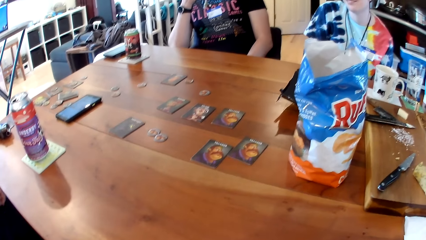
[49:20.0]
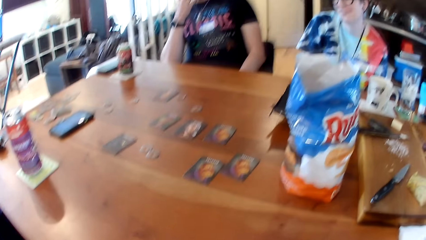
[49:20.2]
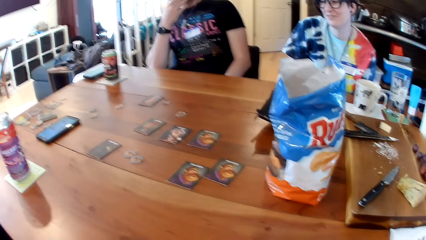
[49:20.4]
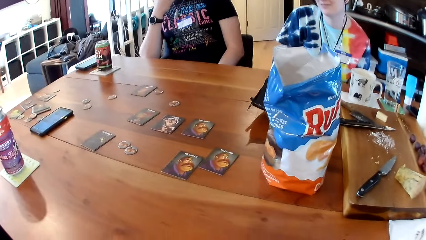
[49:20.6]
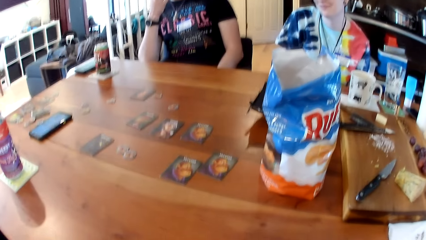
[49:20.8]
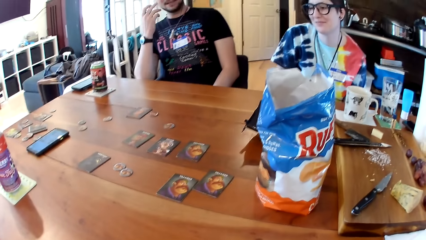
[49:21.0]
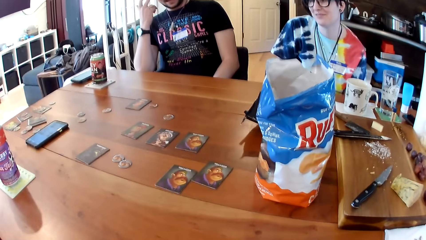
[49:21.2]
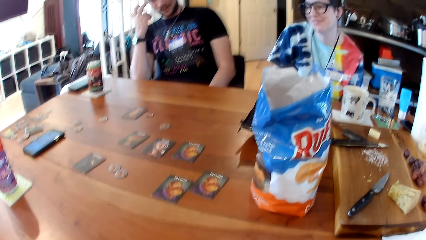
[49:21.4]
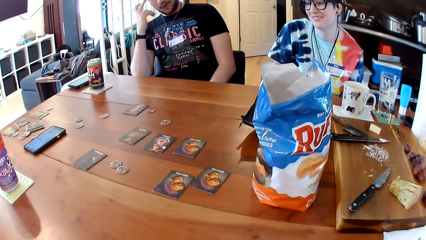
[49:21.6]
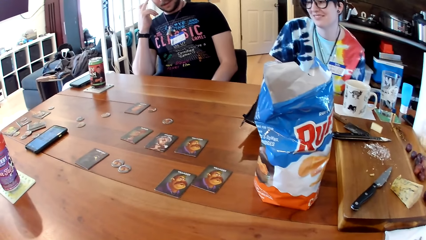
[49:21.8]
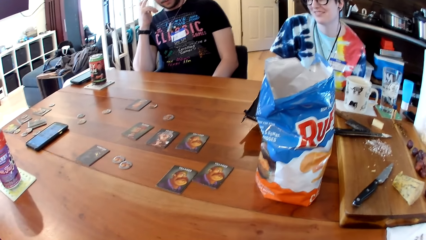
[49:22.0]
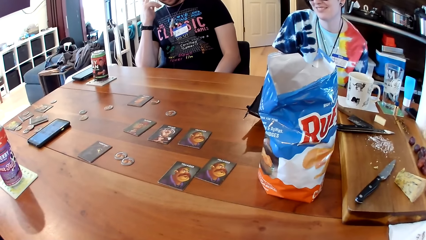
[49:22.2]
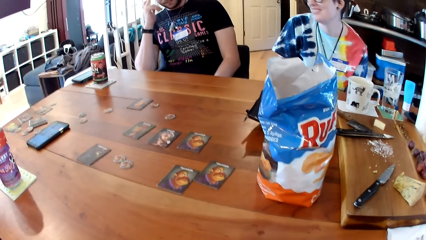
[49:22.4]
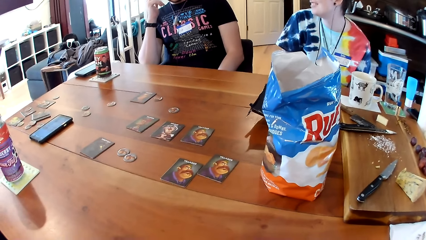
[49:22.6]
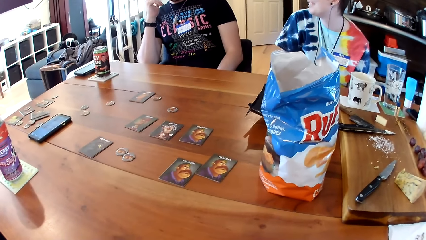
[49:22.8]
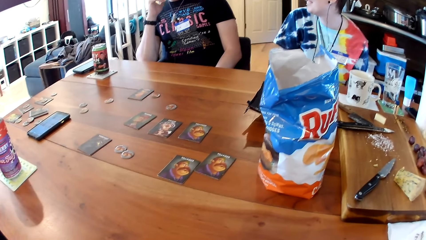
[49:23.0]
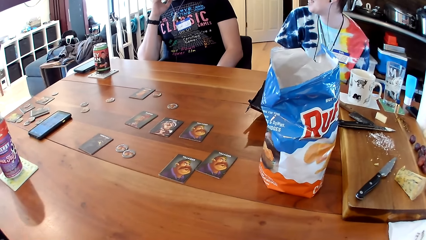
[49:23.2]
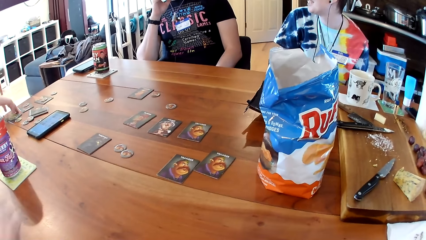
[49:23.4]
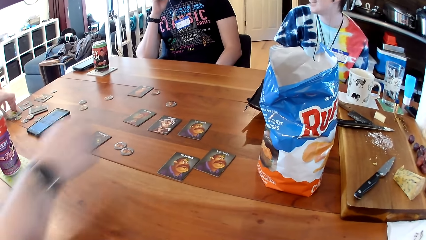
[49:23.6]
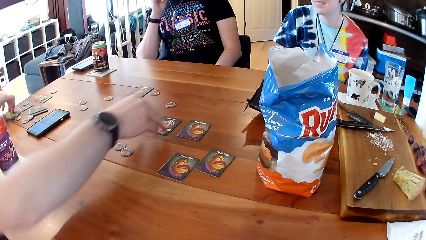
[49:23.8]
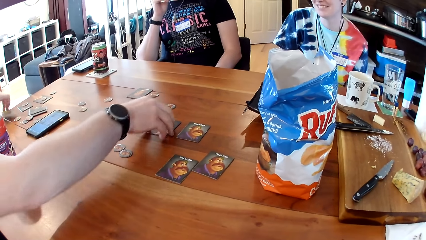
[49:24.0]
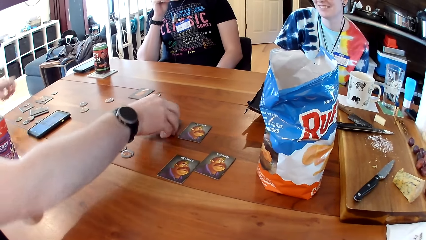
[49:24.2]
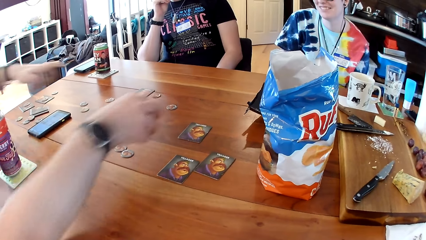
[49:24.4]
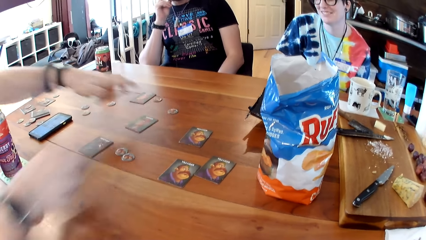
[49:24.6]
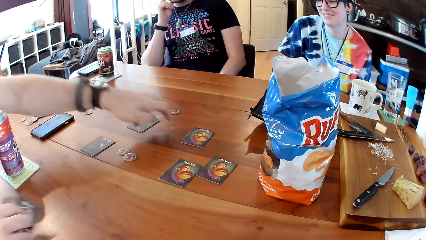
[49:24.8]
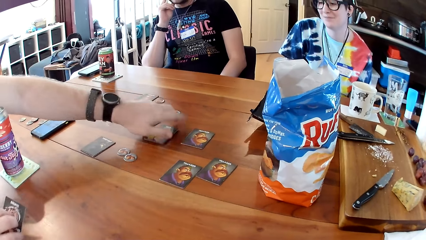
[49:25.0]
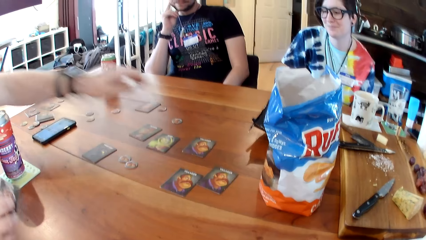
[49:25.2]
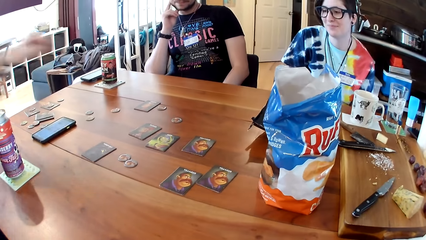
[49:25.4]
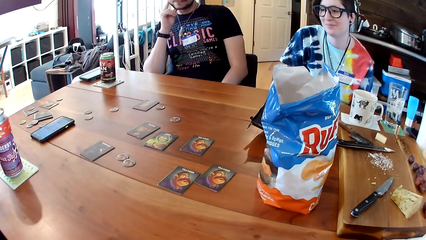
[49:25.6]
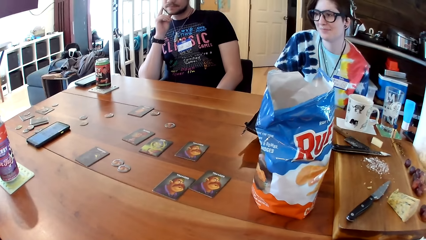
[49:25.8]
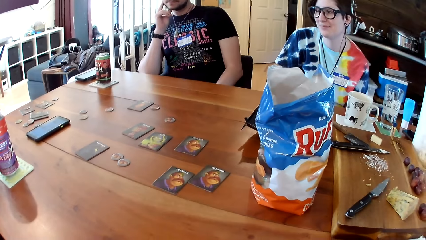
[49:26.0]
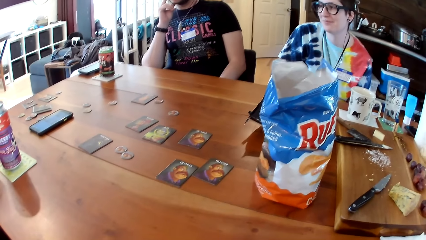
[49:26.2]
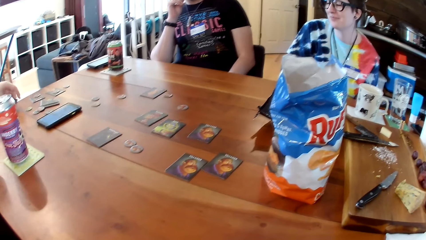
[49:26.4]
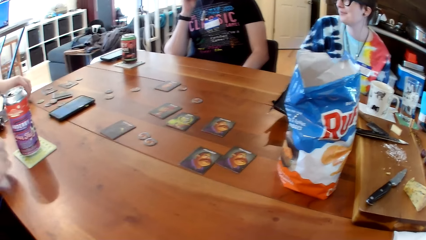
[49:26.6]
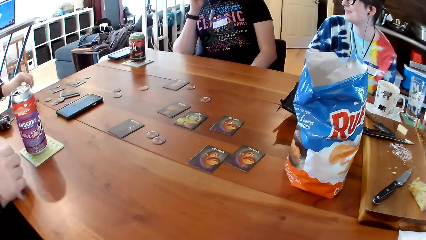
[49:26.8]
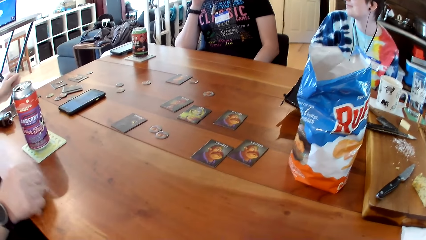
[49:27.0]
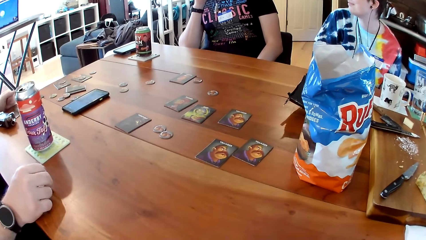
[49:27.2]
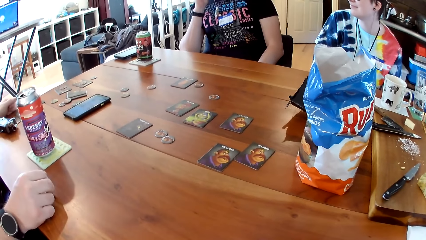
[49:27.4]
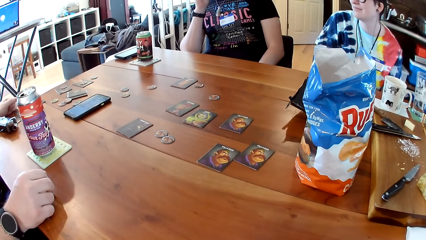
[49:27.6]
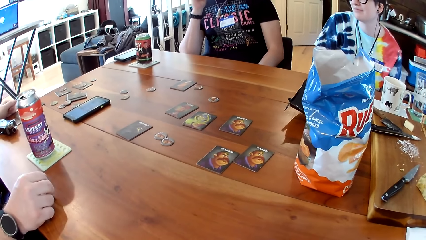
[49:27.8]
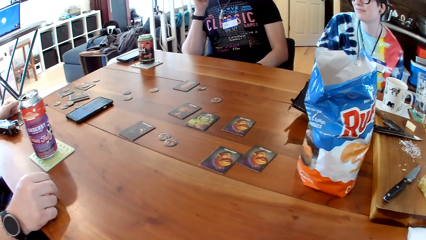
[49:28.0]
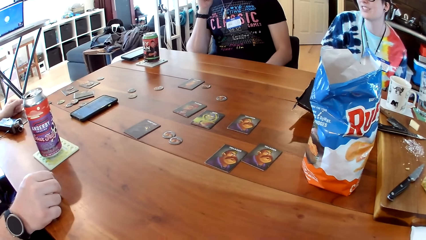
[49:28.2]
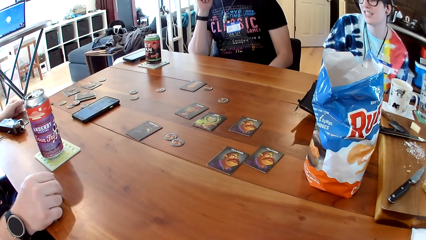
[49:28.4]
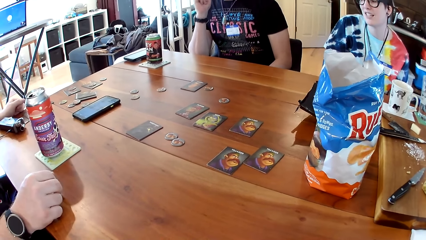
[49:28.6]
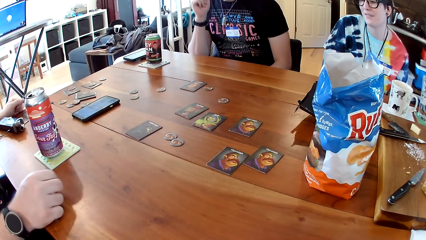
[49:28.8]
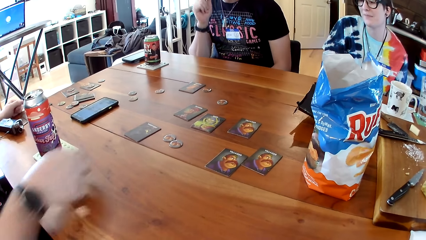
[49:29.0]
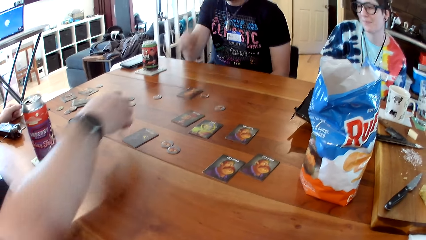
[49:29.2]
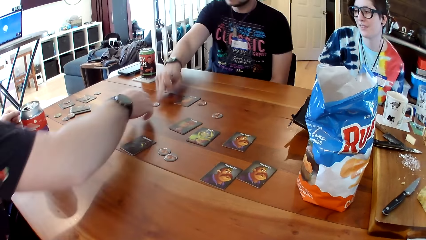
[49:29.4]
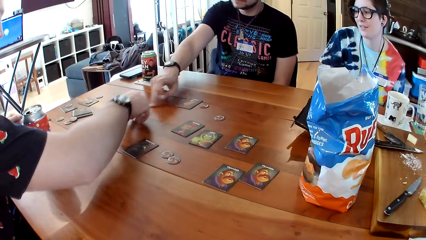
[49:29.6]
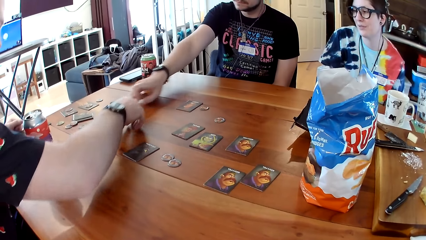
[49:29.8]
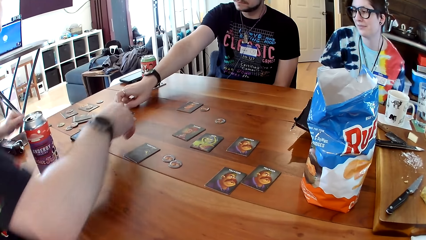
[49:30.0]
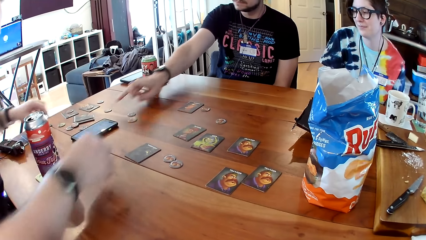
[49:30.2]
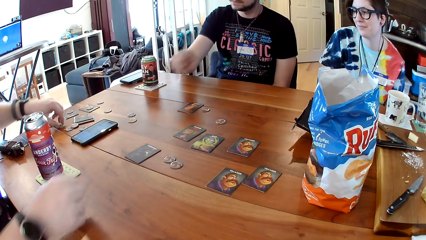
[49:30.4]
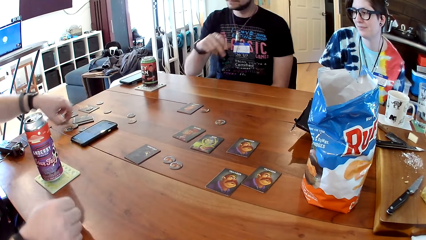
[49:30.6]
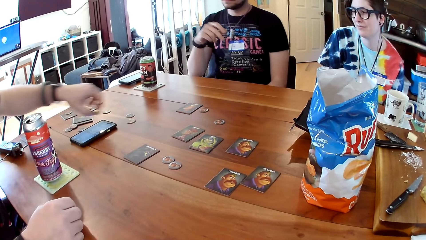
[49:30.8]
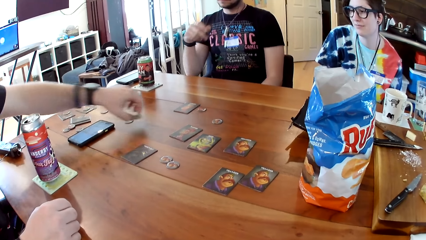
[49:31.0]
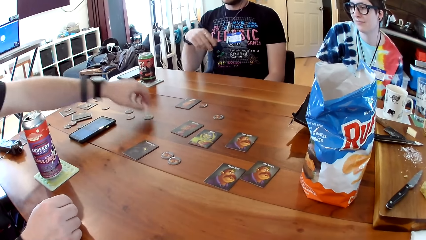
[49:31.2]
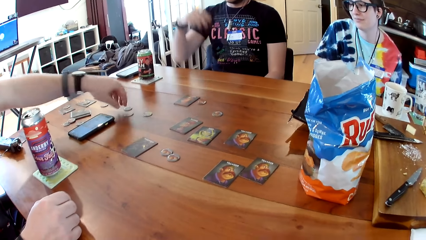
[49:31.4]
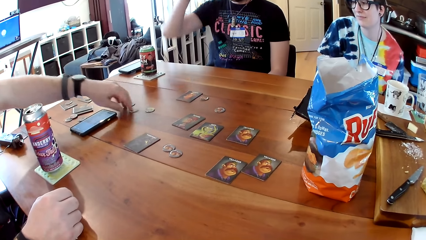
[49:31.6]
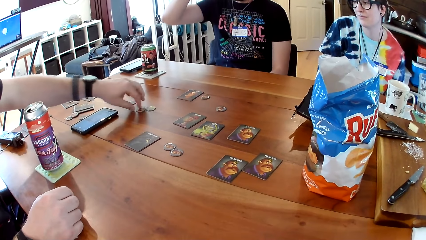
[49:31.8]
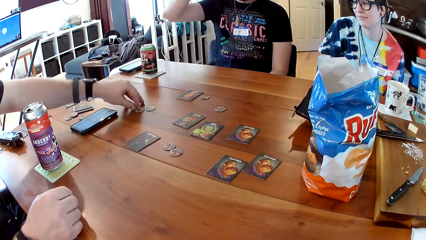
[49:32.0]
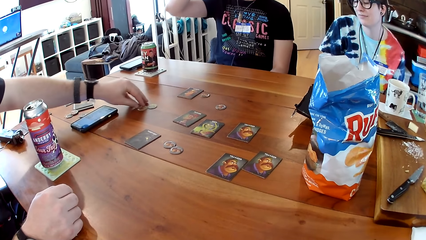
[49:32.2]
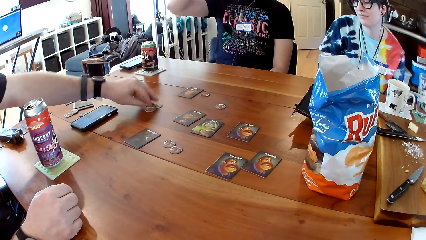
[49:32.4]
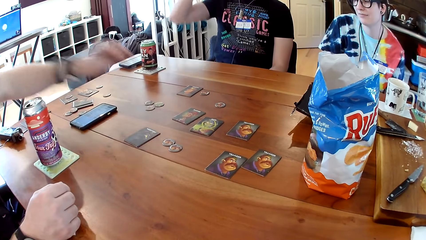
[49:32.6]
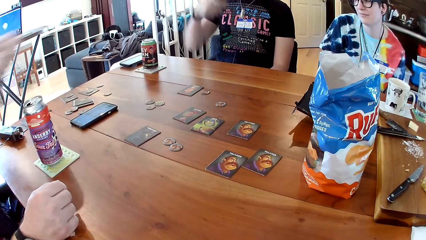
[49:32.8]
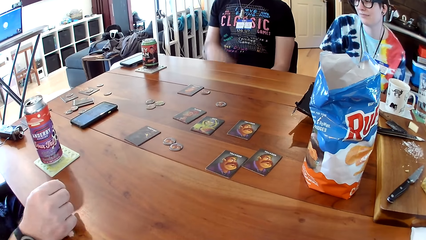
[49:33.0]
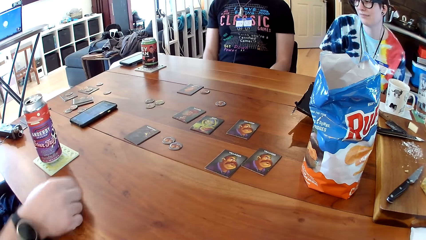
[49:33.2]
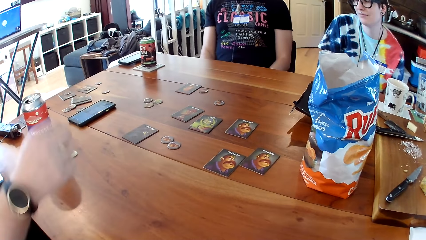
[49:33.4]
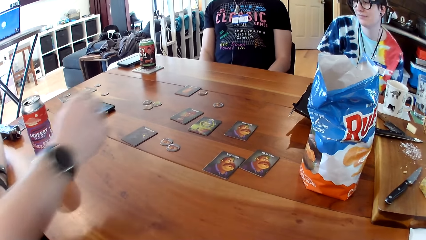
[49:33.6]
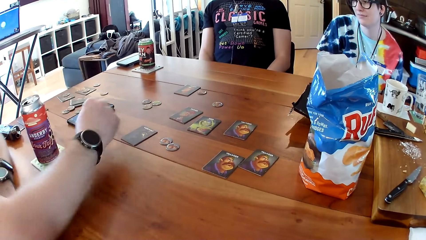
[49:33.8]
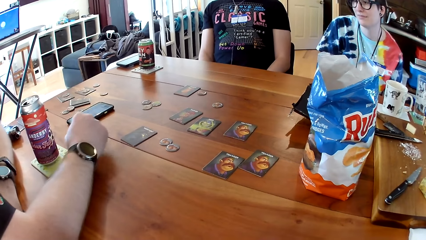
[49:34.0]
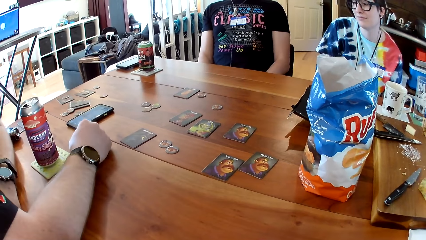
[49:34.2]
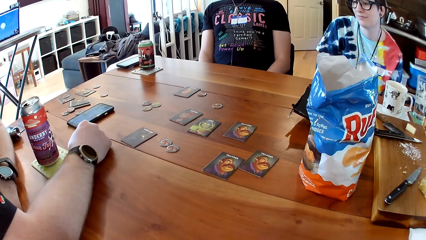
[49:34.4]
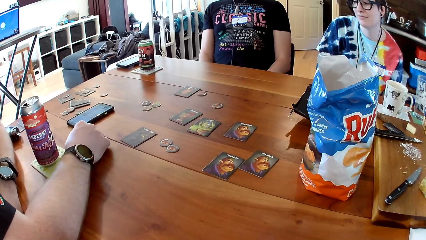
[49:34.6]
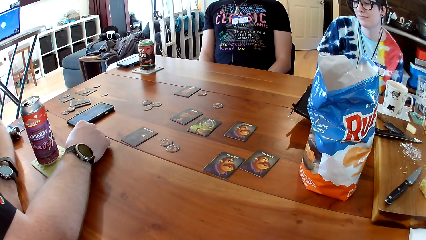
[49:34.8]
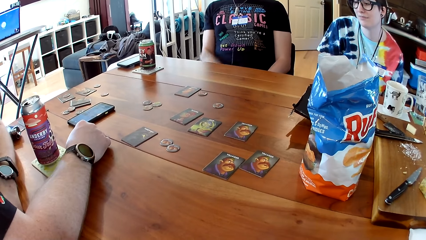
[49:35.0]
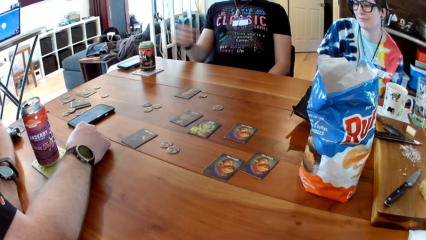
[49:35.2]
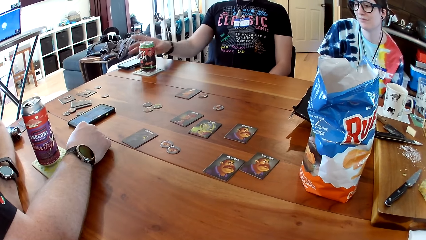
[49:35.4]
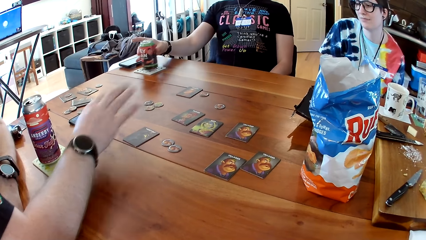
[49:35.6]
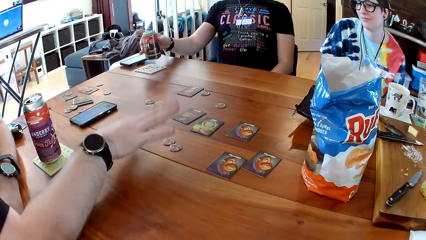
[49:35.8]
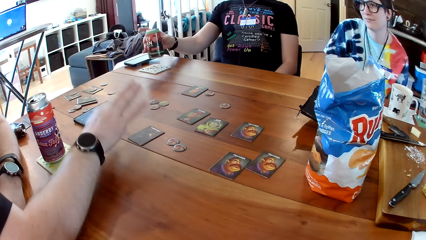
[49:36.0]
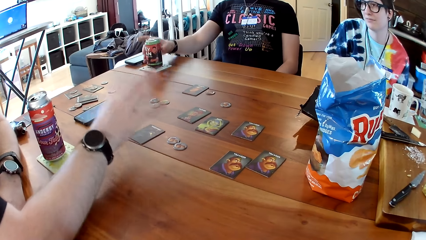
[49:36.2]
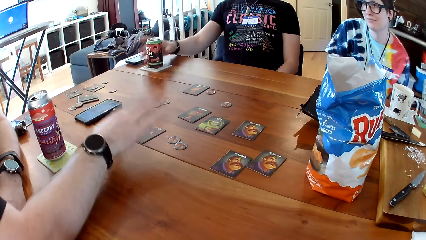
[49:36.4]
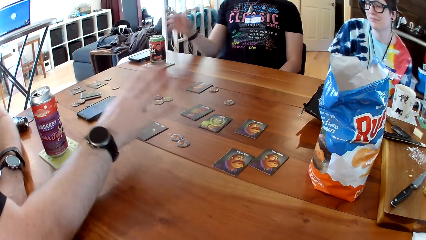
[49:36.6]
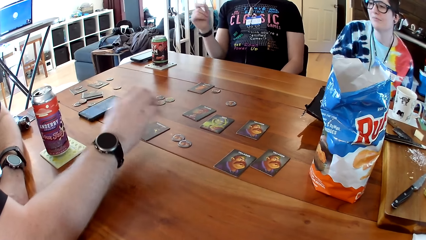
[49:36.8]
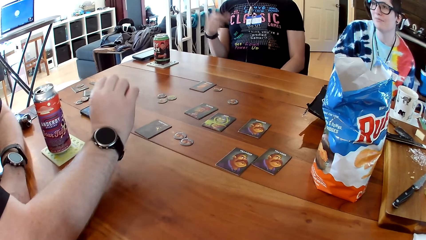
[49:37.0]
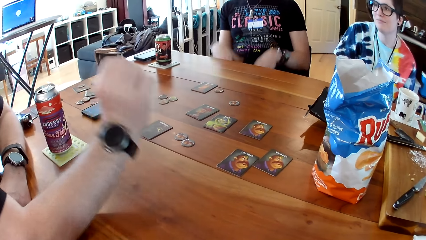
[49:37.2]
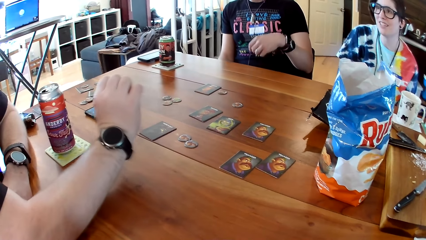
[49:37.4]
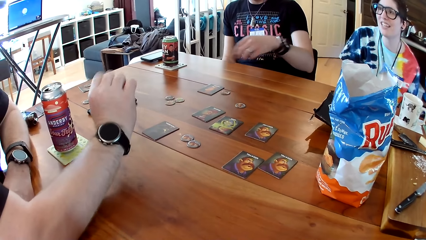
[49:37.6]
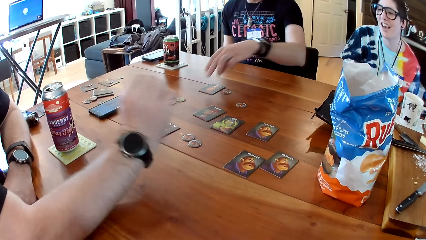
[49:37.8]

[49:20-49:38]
The man takes a card on the table with his left hand. The man takes the card on the table with his right hand, places the card on the table with his left hand, and drops the card on the table with his left hand. Another man adjusts the position of a coin on the table with his right hand. The first man takes a coin on the table with his left hand, drops the coin on the table with his left hand, adjusts the position of the coins on the table with his left hand, and places his right hand on the table. The other man holds a can of juice on the table with his right hand and shakes the can of juice with his right hand. The first man speaks to the other man, a woman, and the camera wearer. The other man drops the can of juice on the table with his right hand.
